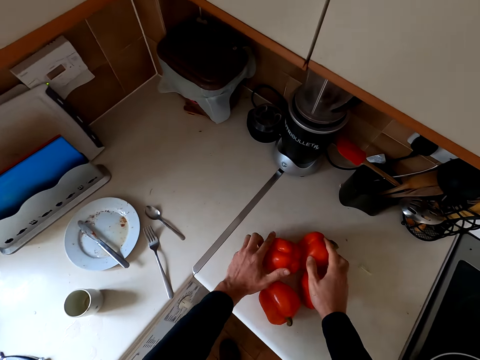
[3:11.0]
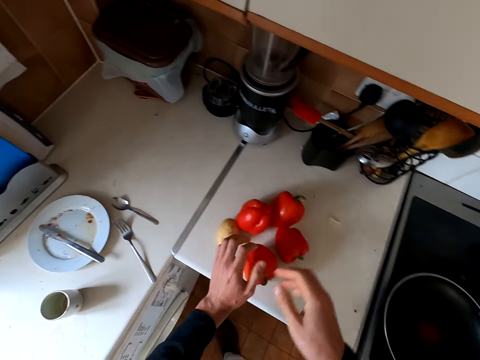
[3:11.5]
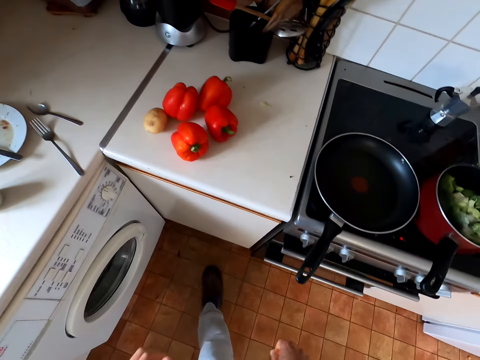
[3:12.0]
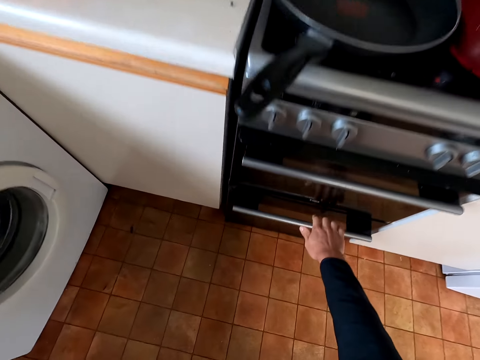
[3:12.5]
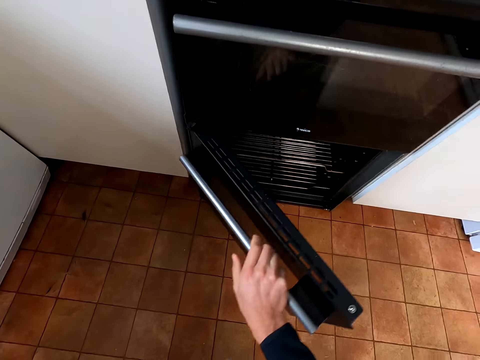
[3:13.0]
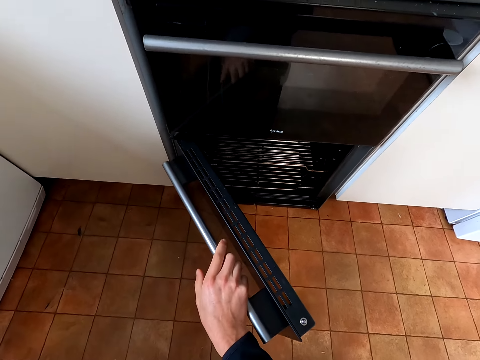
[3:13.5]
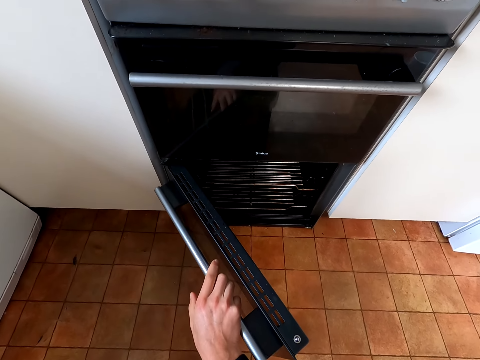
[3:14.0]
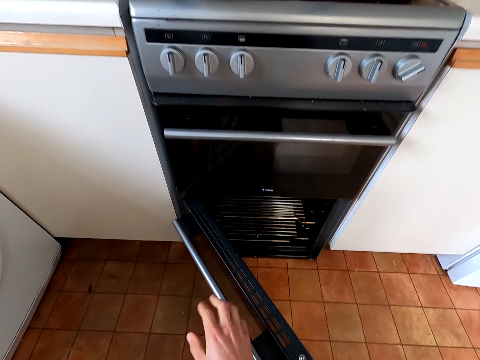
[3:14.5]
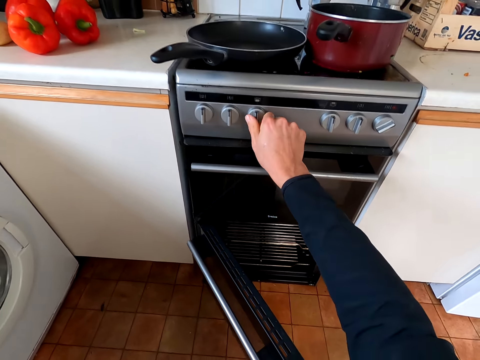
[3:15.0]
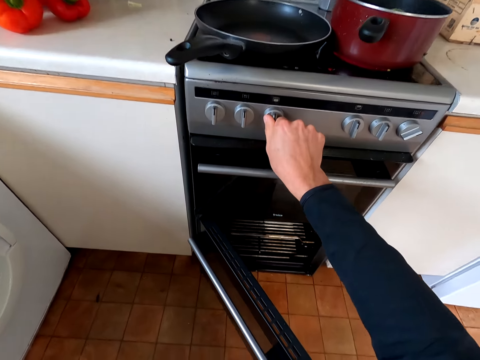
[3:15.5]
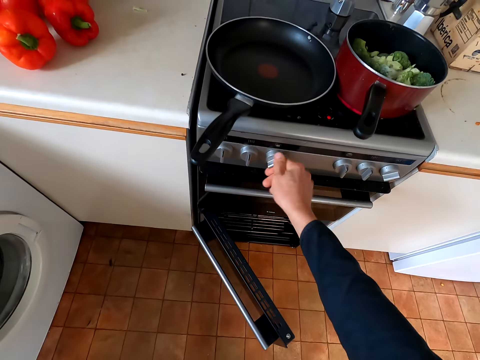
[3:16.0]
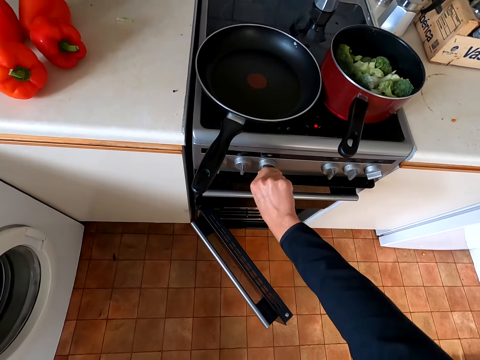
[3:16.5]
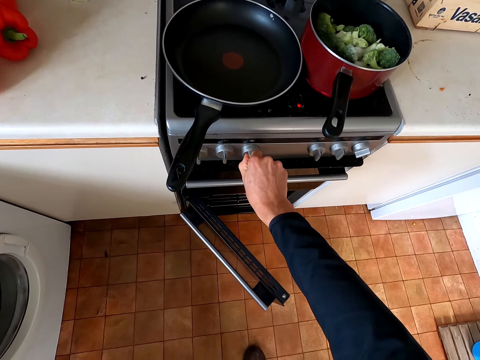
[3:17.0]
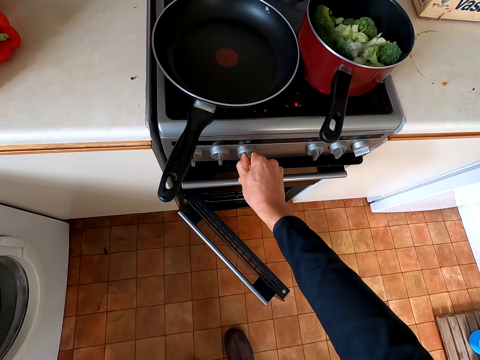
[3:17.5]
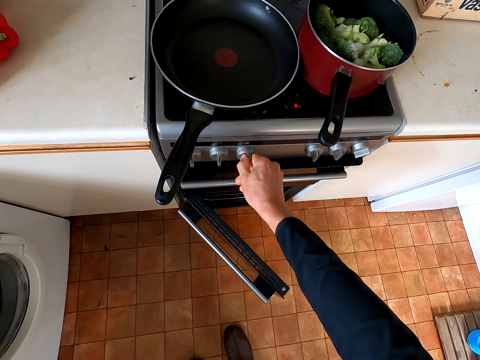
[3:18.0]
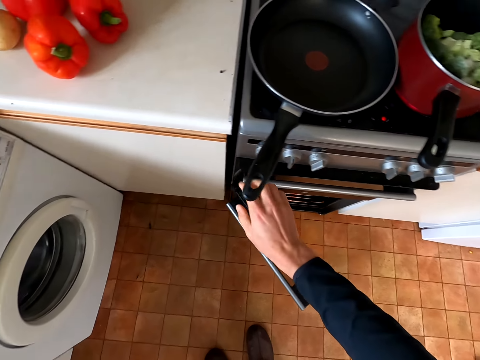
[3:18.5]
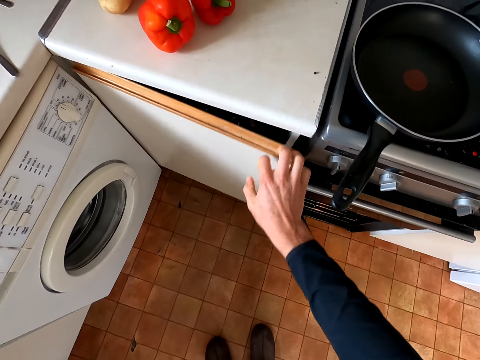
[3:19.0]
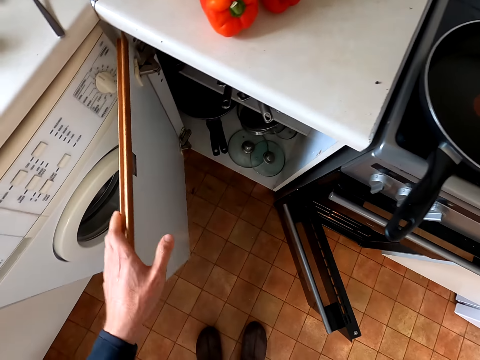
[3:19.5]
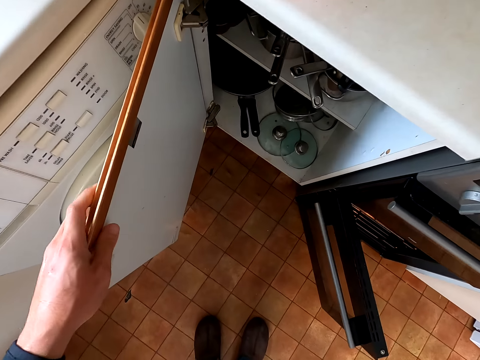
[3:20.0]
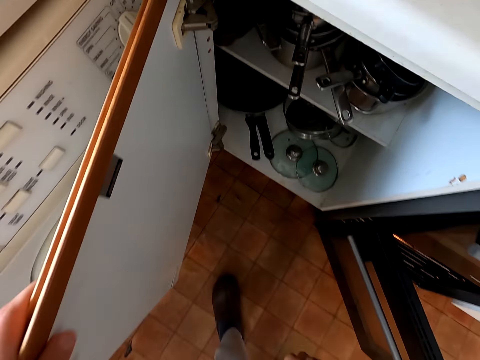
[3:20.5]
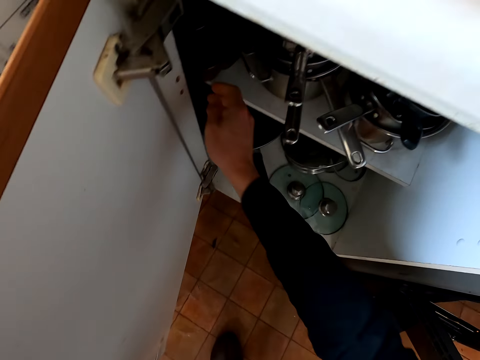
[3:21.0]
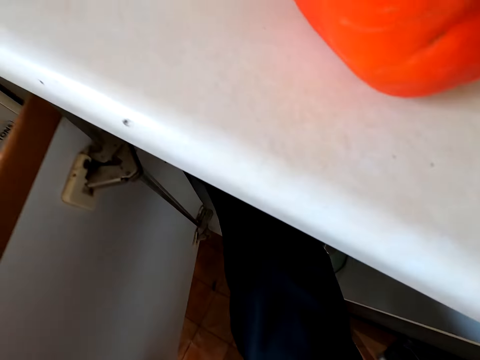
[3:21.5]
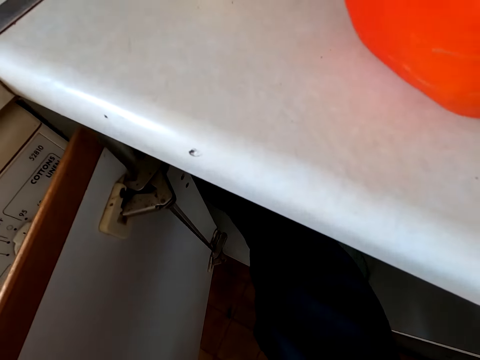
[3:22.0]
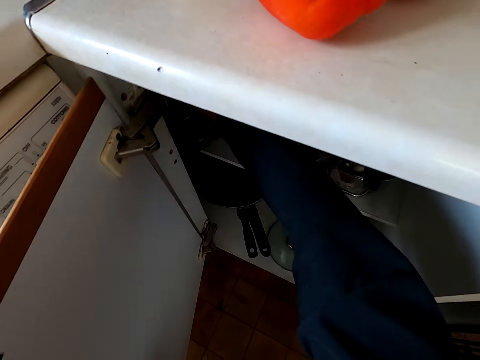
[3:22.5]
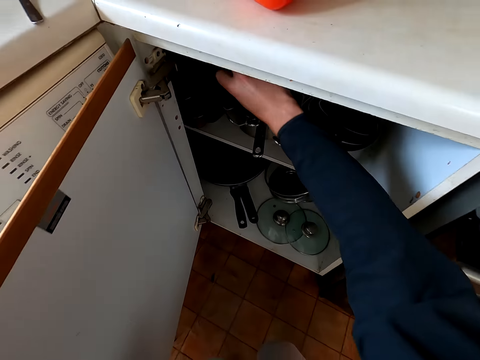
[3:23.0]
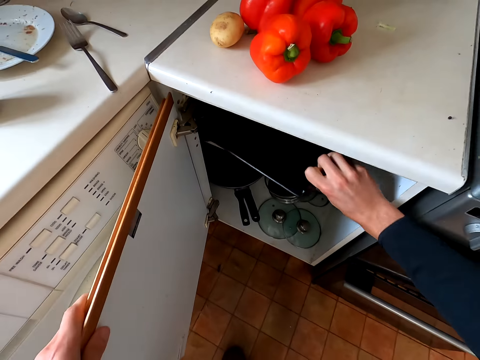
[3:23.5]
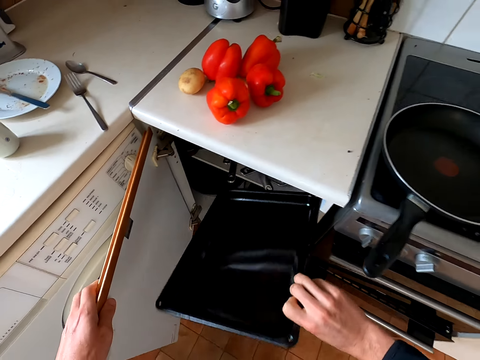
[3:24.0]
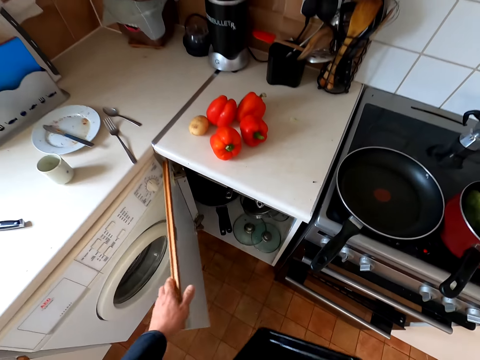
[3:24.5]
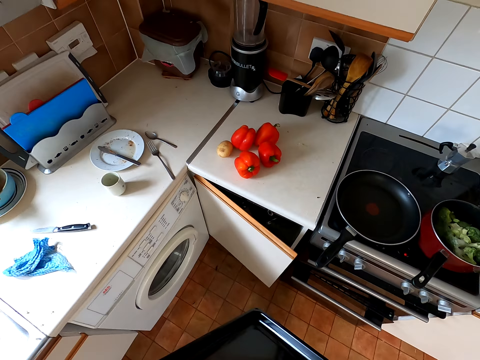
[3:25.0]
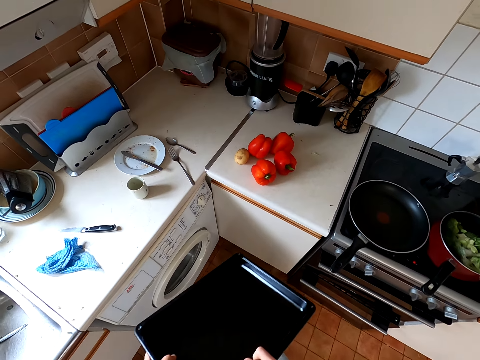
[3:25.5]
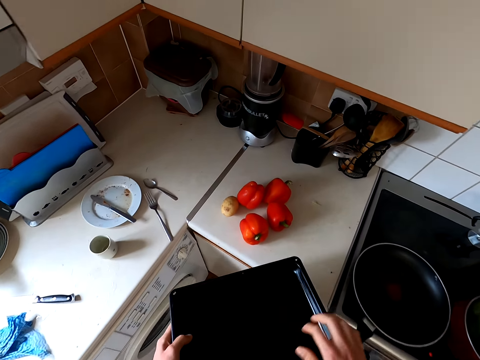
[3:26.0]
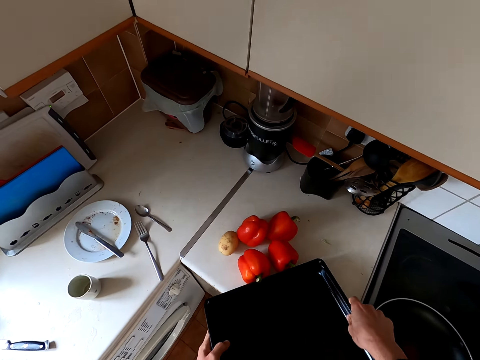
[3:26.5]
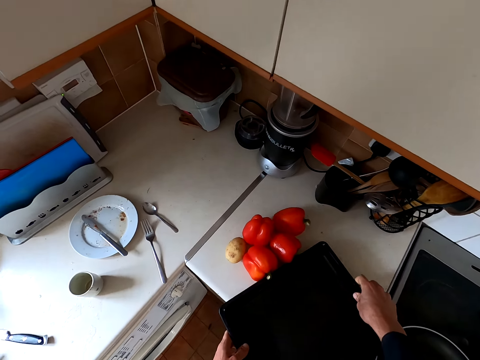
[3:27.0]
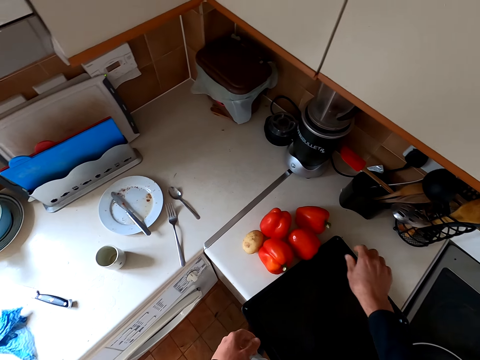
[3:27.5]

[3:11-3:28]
The camera wearer opens up the oven. They operate the cooker. They light the fire on the cooker. They open up the kitchen cabinet. They take a tray from the kitchen cabinet. They close the cabinet door. They put the tray on the table.

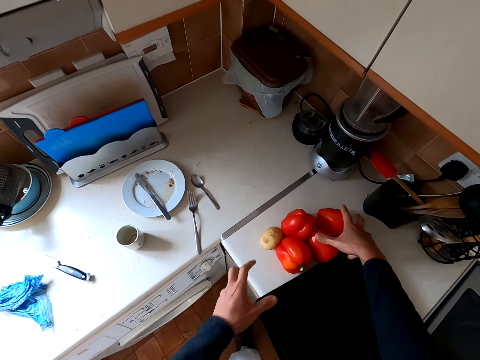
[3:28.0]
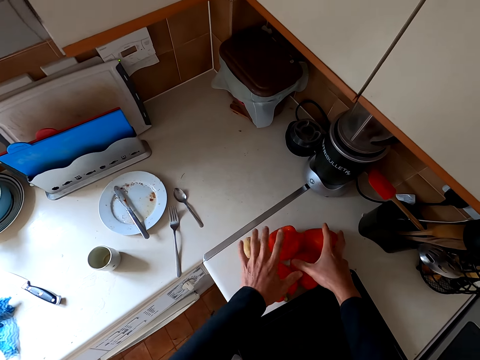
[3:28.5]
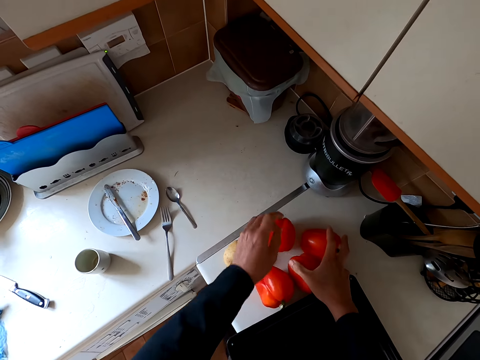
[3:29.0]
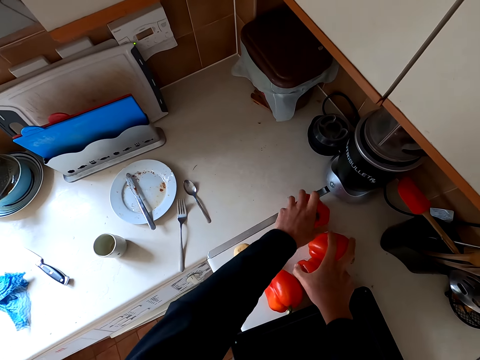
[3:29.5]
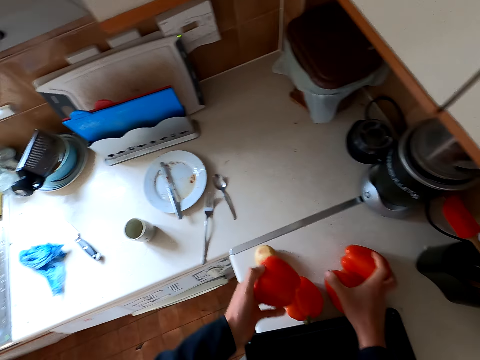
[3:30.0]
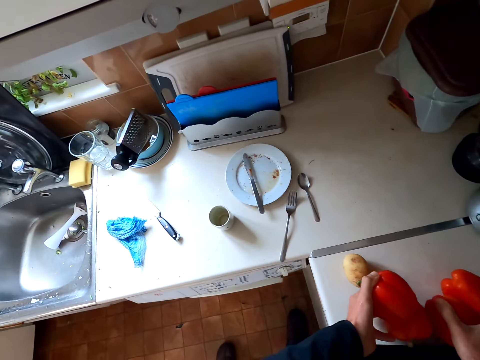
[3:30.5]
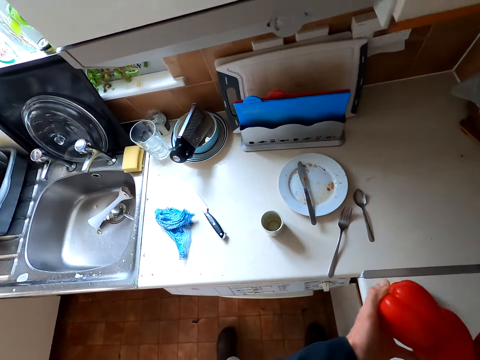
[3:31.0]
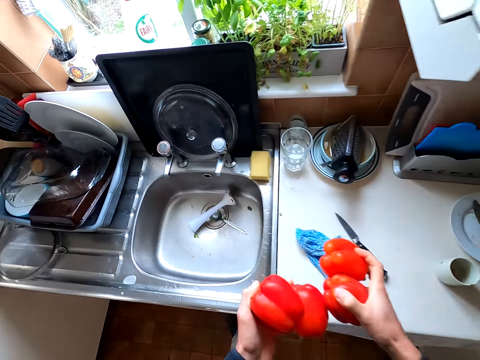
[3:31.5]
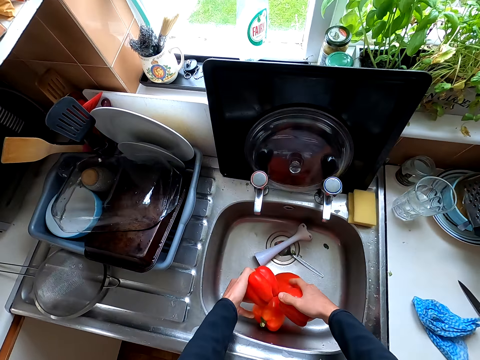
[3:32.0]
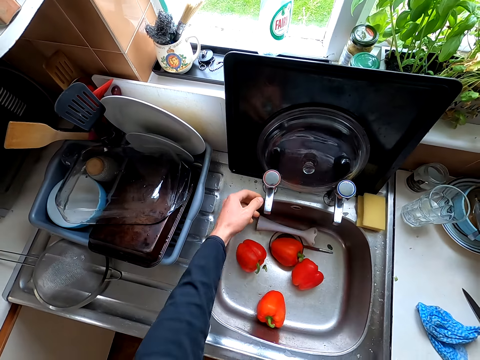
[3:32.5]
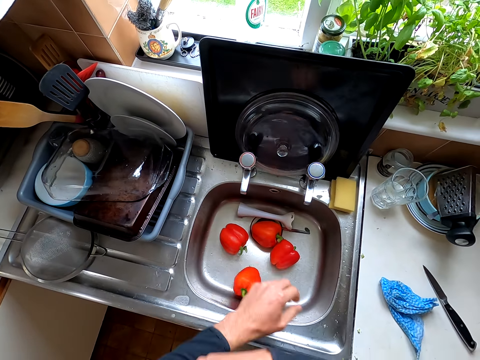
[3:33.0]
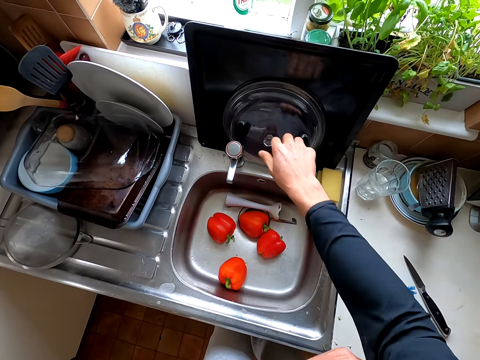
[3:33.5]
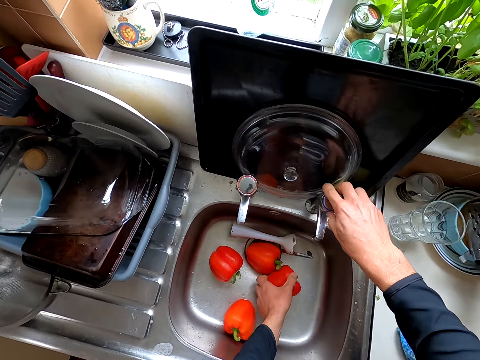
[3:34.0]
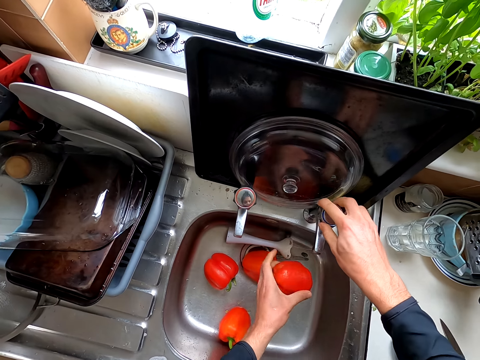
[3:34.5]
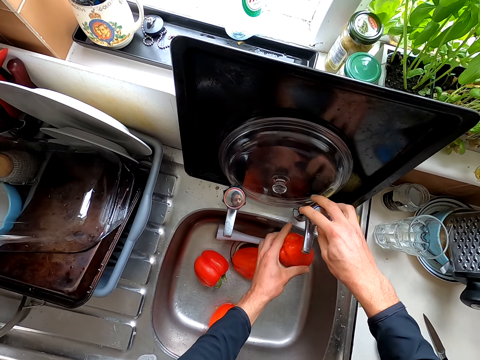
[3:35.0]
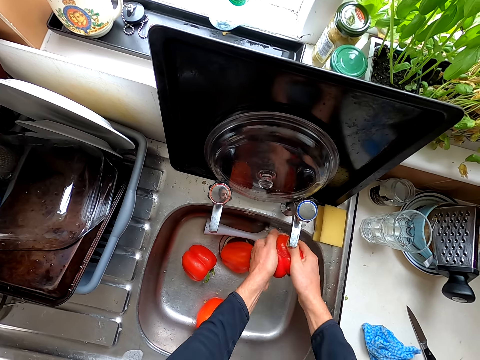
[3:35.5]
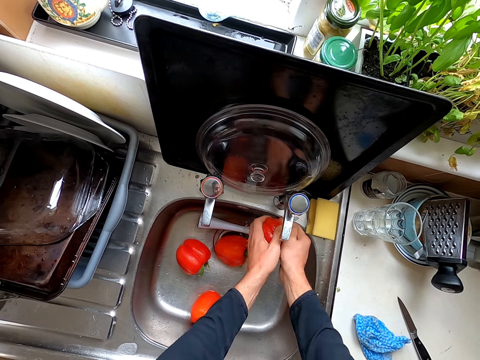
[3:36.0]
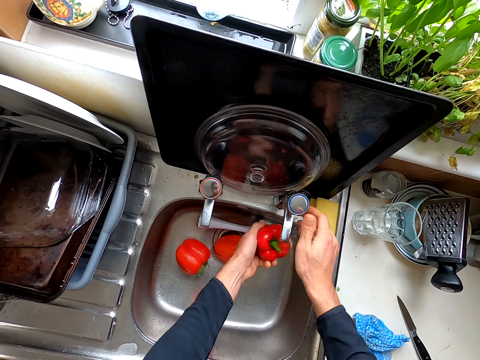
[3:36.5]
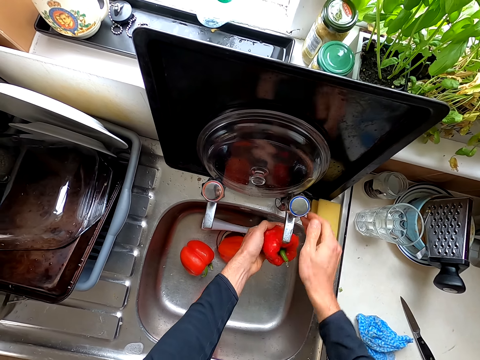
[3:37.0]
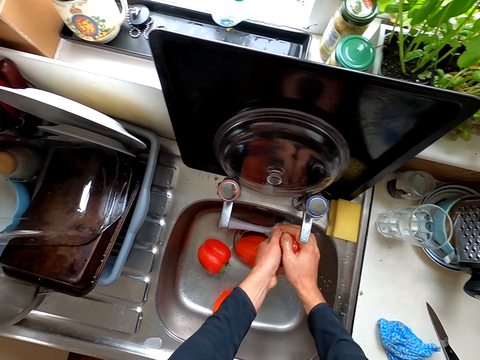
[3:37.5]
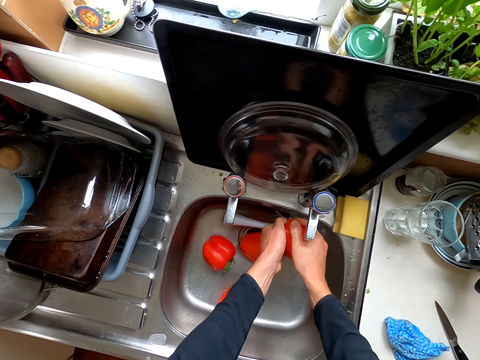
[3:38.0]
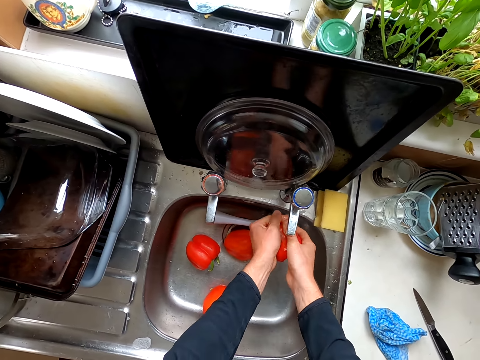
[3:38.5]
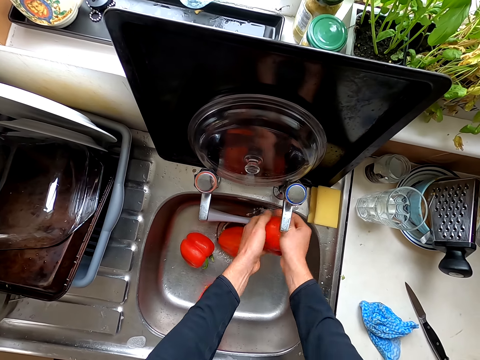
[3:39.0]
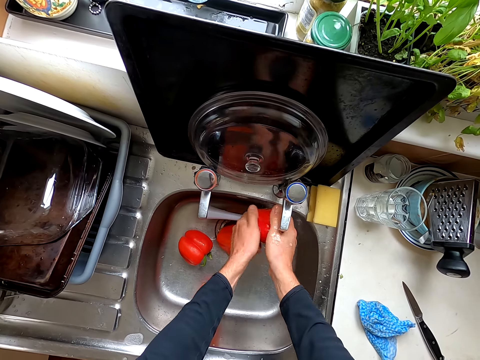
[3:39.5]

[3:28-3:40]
The camera wearer picks up the hot pepper or capsicum from the table. They put the capsicum in the sink. They turn the tap on. They wash the hot peppers in the sink.
